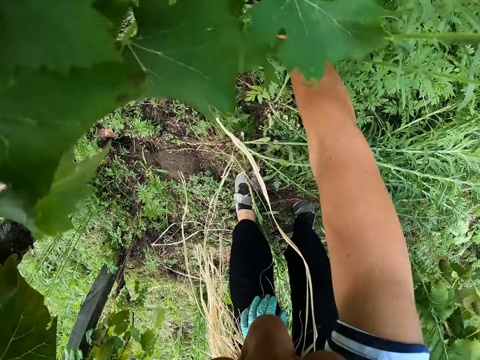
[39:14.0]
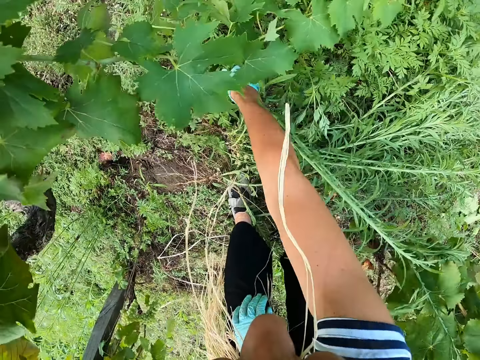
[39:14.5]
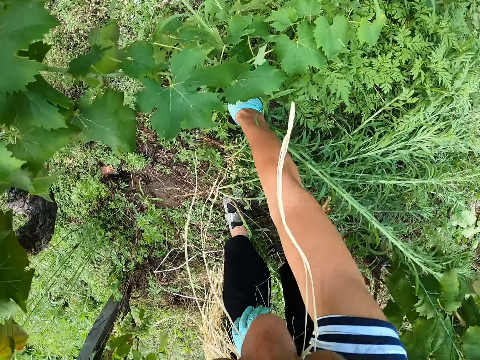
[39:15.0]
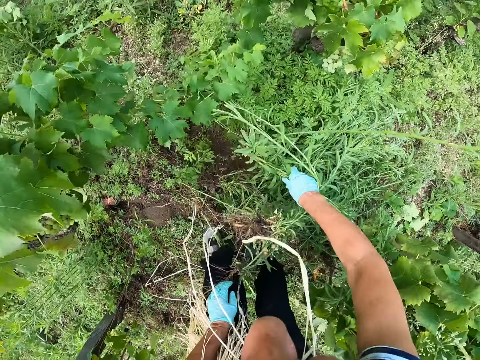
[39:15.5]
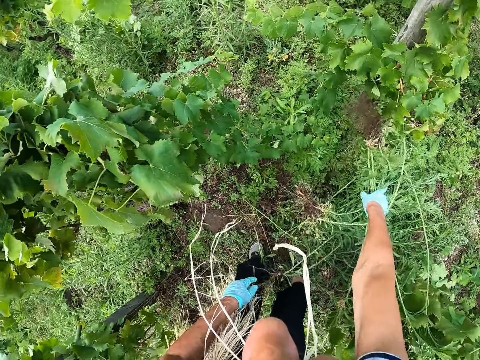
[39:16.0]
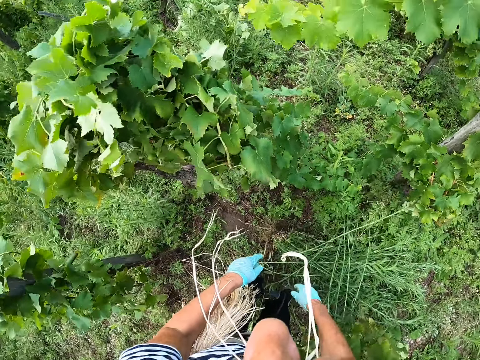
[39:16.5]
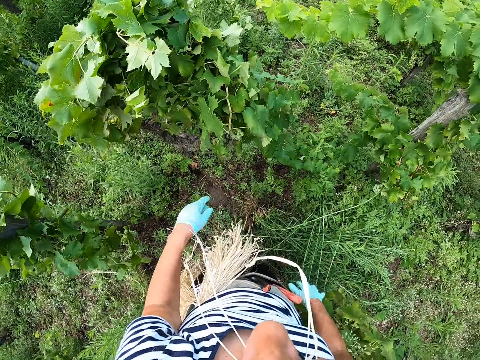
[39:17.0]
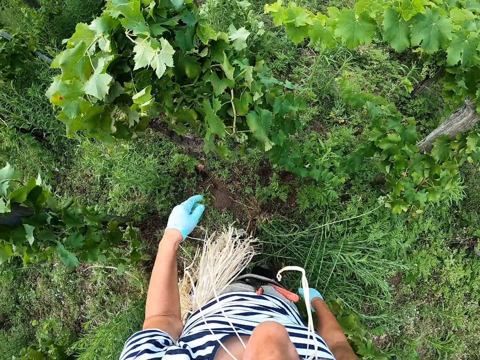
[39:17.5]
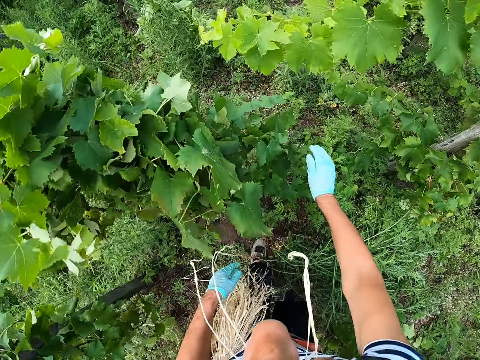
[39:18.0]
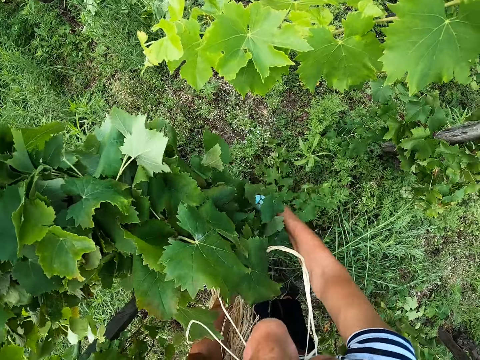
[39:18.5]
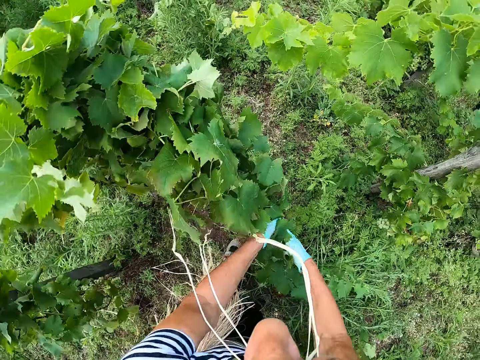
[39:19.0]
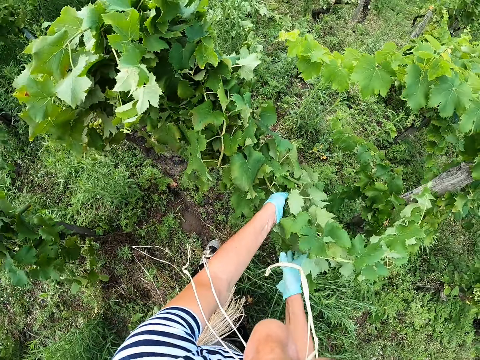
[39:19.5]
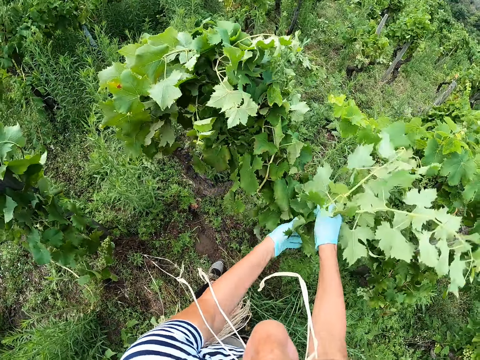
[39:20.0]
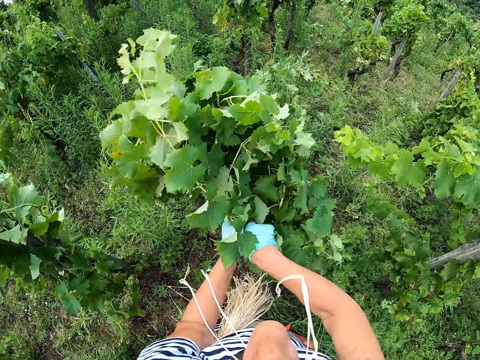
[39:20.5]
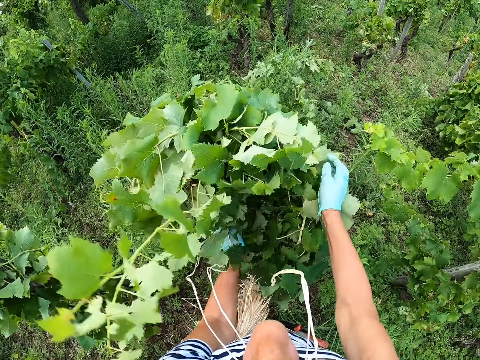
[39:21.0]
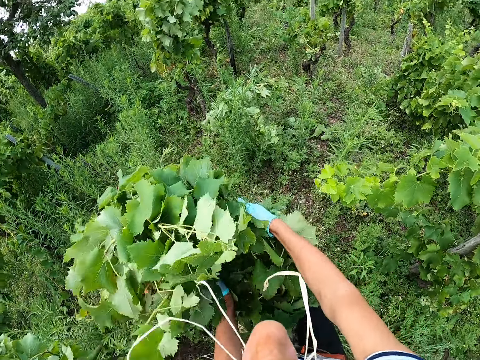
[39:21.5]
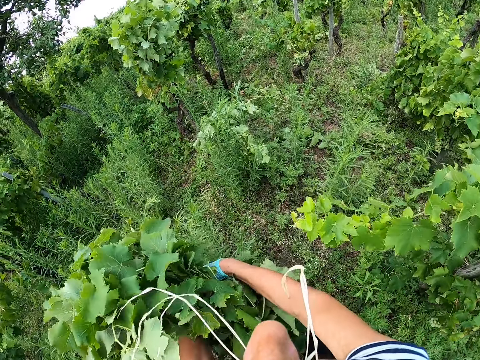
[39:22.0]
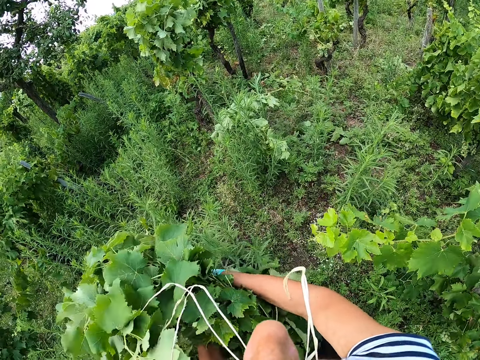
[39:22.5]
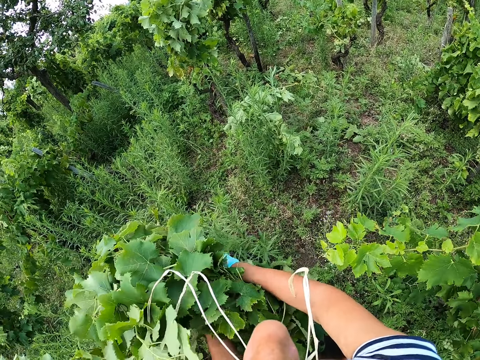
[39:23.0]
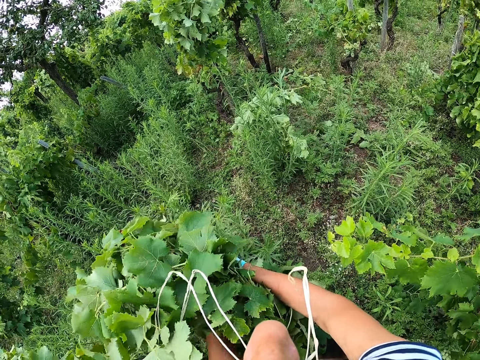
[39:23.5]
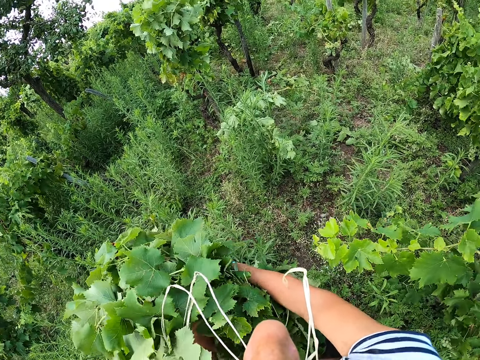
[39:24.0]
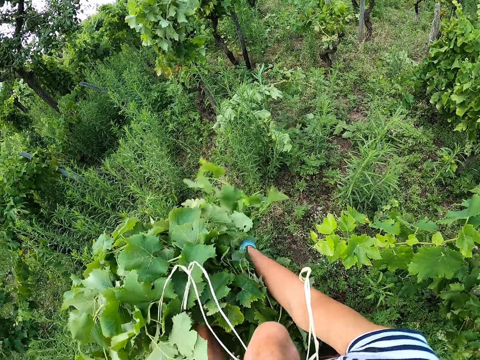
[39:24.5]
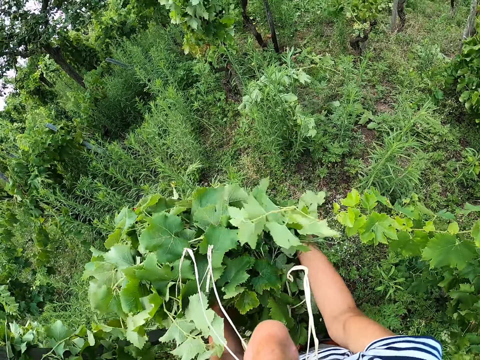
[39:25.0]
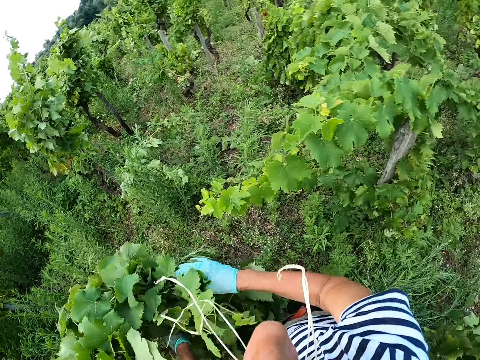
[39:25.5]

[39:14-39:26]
The camera wearer puts leaves on the ground. They collect leaves. They tie the leaves together.

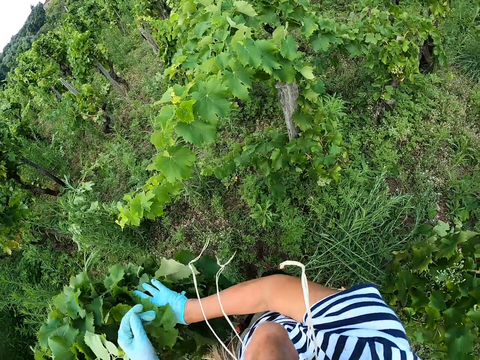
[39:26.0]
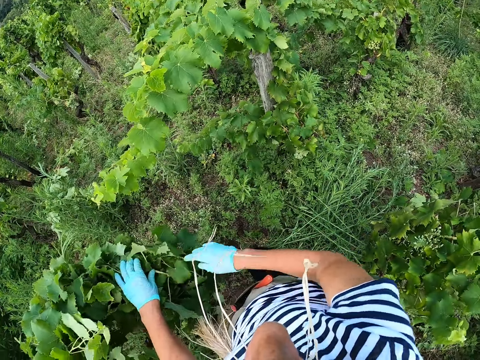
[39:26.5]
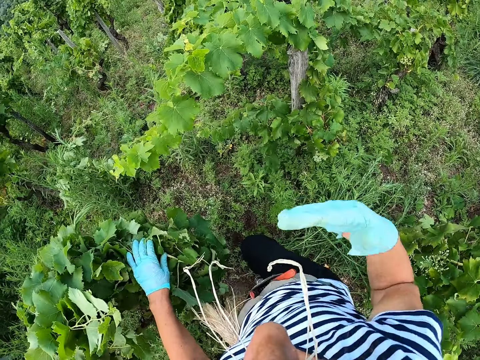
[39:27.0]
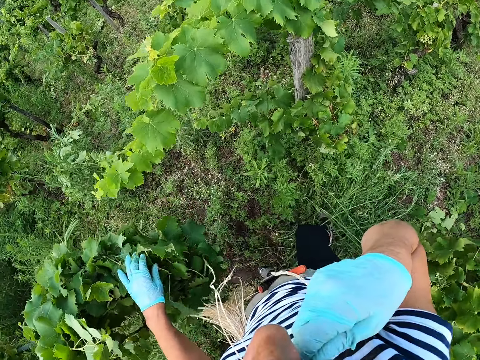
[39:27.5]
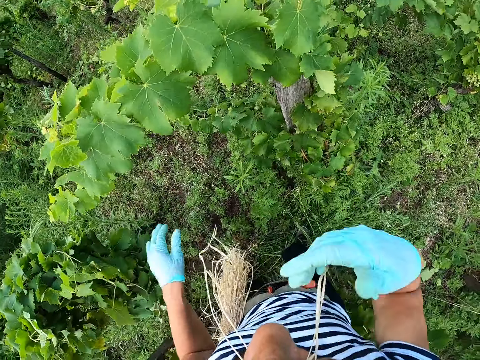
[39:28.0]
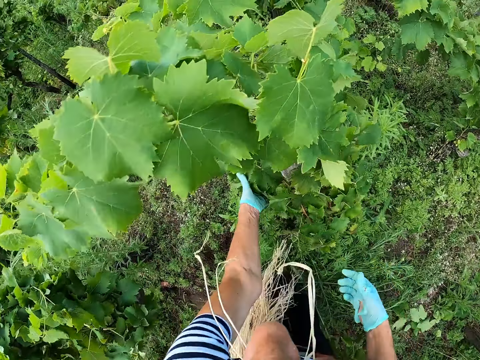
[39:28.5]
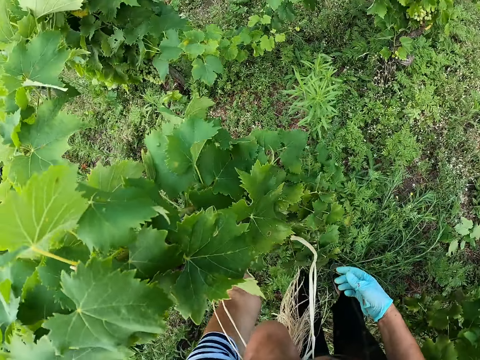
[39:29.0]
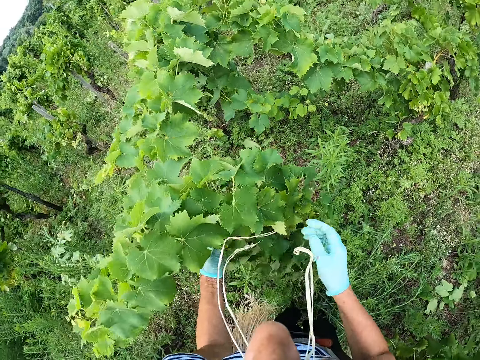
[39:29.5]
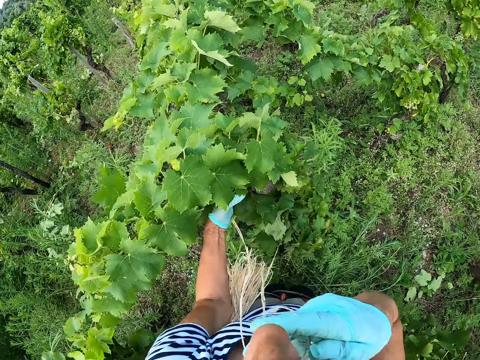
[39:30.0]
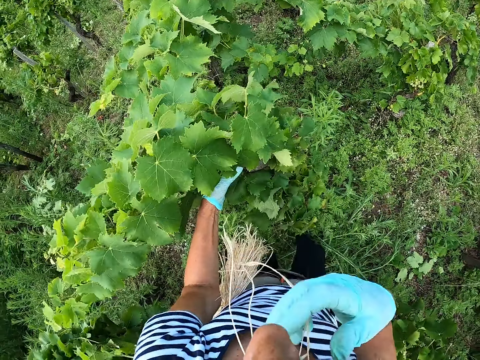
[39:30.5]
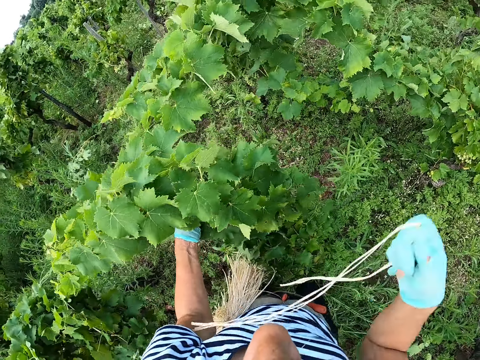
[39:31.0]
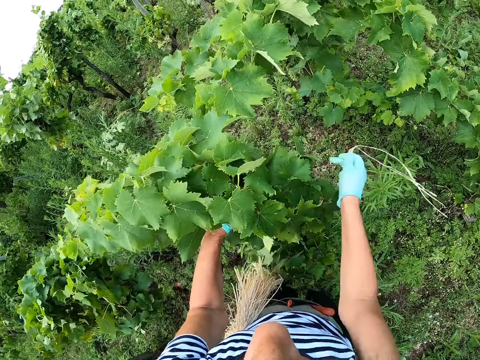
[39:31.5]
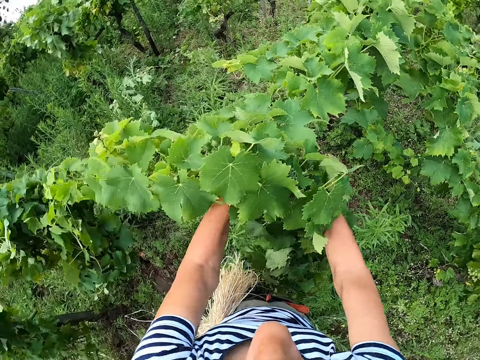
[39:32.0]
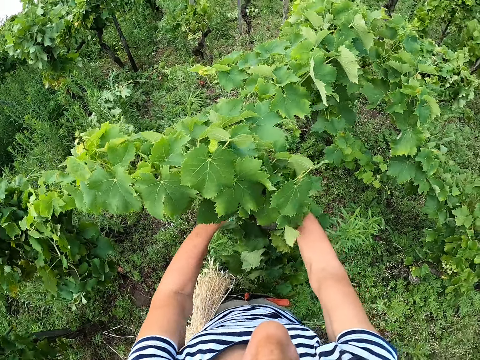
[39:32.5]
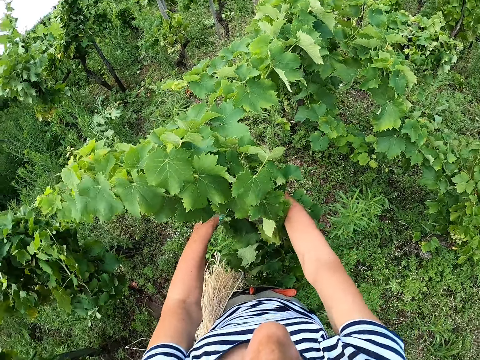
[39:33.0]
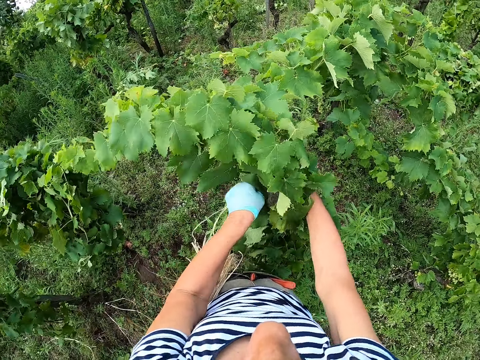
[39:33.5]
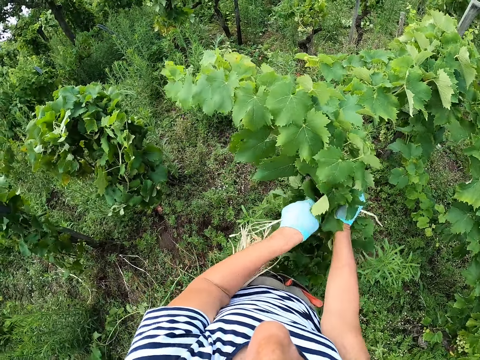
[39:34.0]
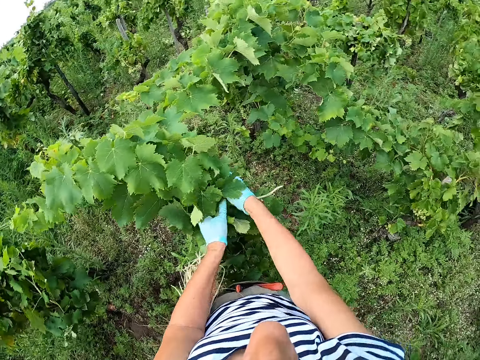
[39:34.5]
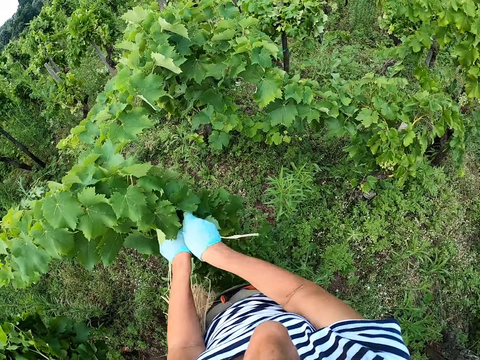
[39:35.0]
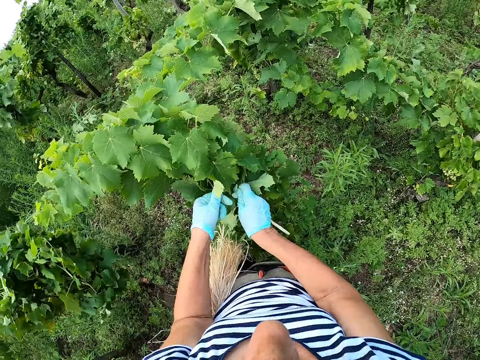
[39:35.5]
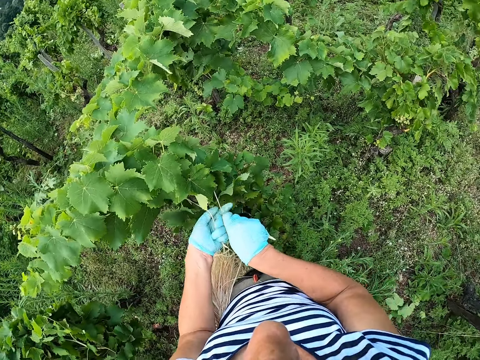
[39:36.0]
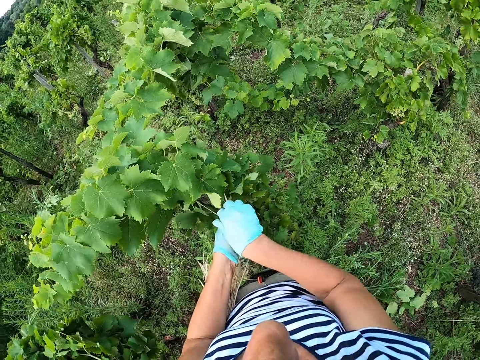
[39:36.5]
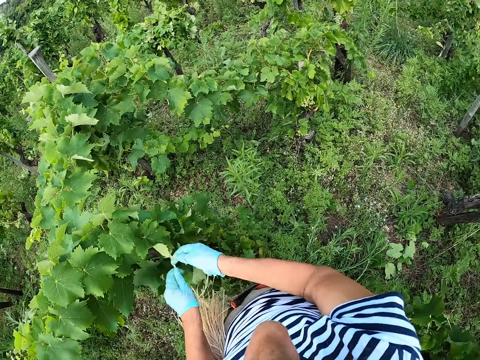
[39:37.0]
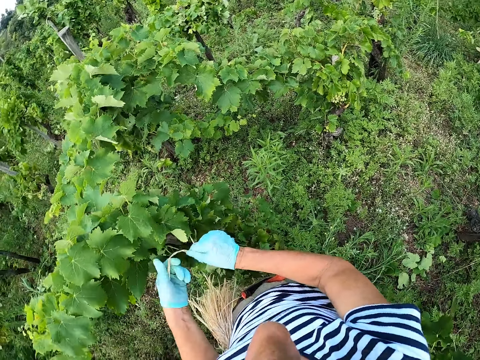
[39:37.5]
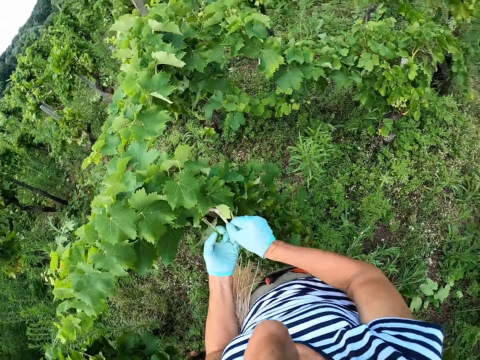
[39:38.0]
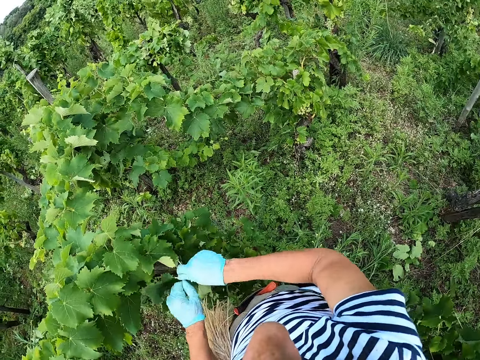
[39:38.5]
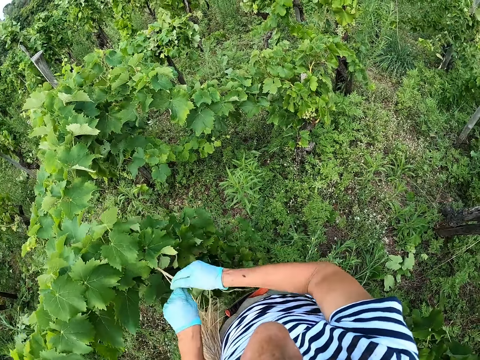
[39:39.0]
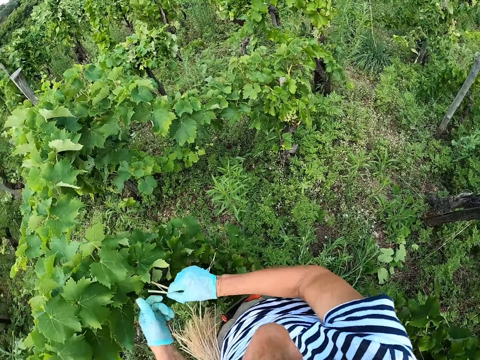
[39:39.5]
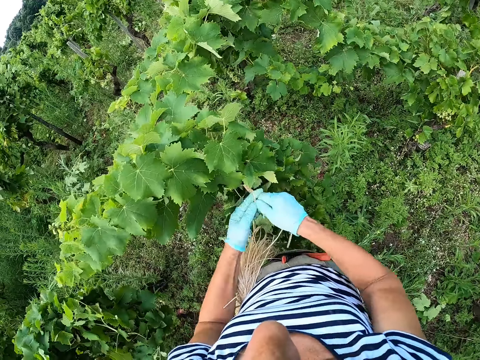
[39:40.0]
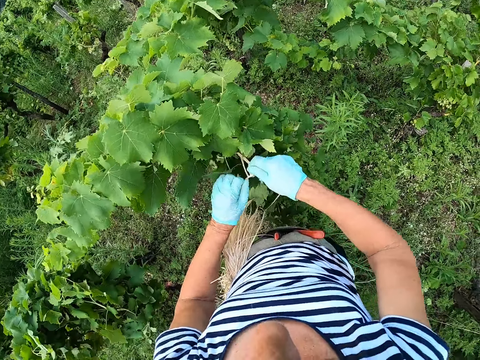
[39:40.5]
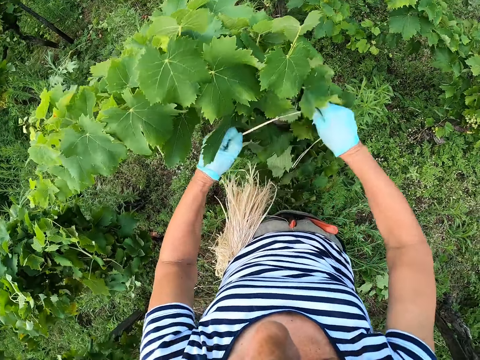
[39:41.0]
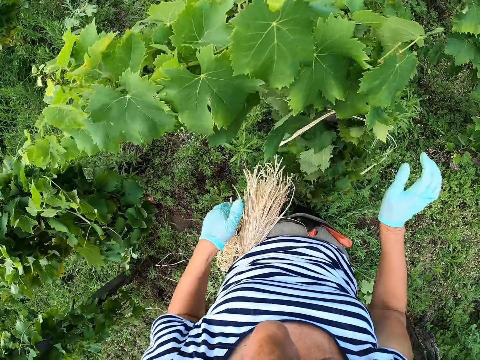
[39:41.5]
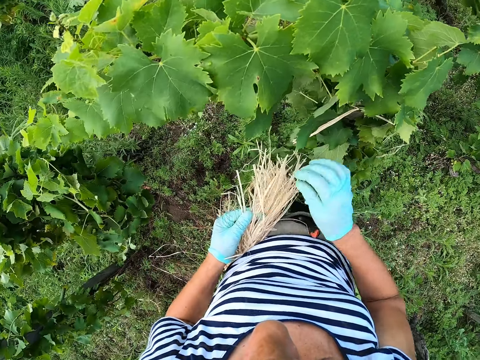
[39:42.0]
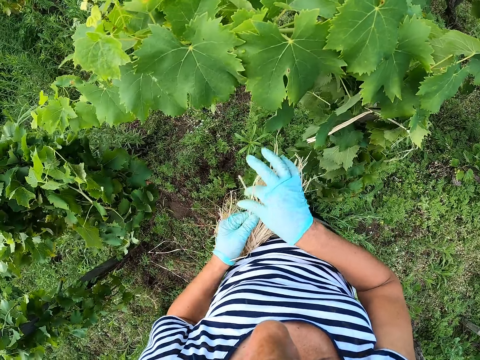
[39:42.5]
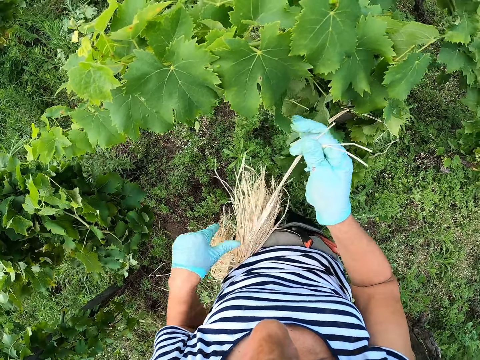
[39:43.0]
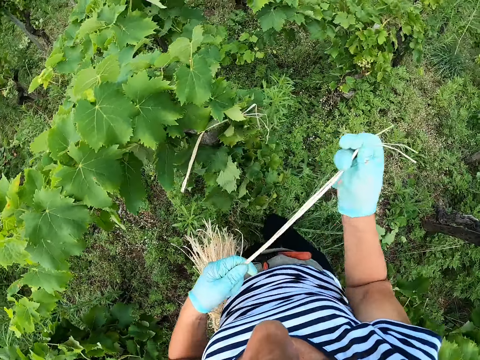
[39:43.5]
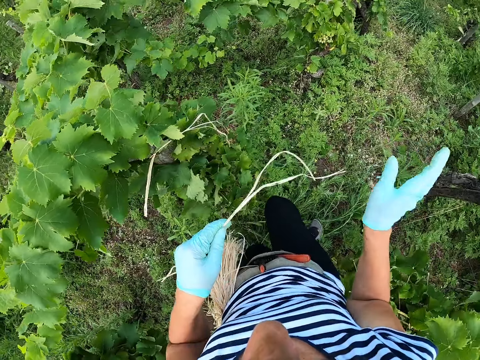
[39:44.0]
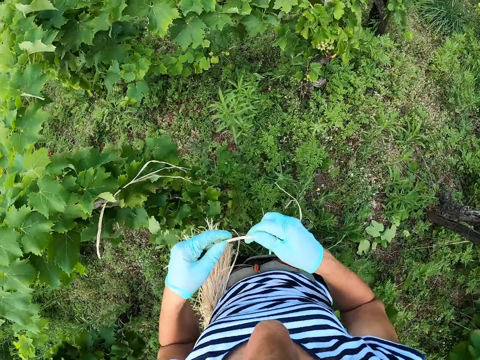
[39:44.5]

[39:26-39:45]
The camera wearer takes a rope. They collect leaves. They tie the leaves. They take a rope. They pull the rope.
